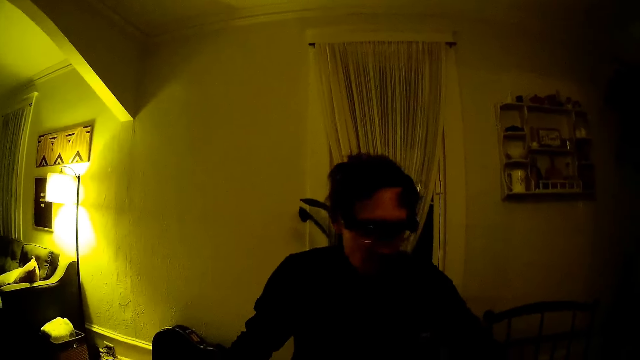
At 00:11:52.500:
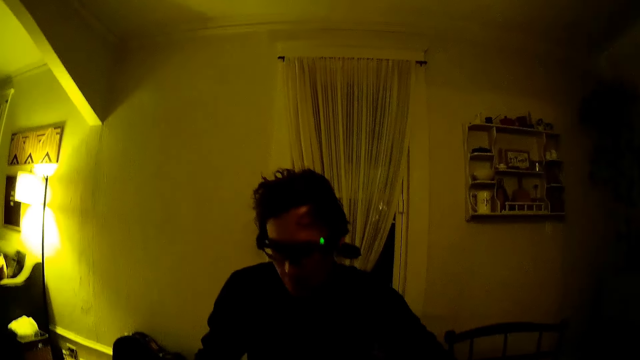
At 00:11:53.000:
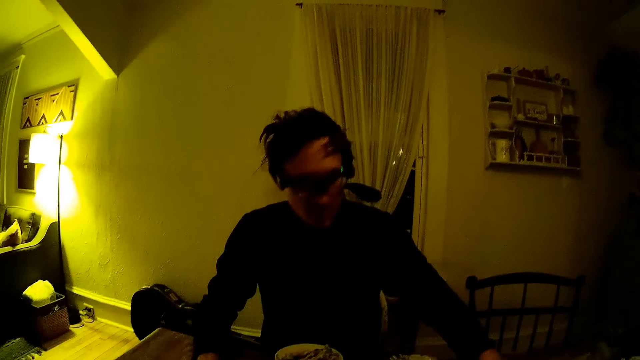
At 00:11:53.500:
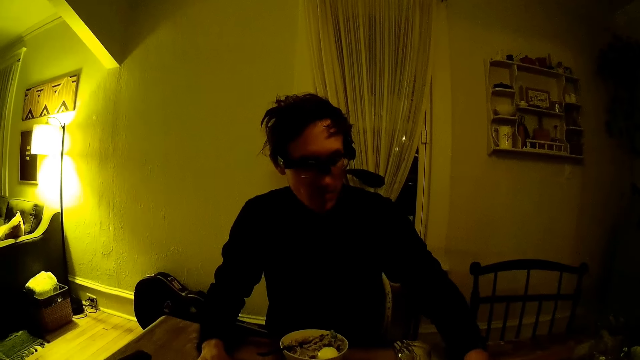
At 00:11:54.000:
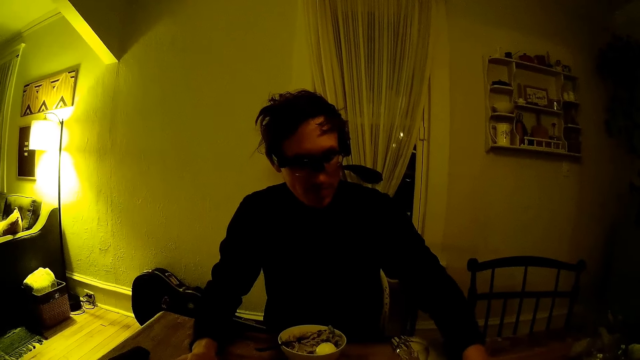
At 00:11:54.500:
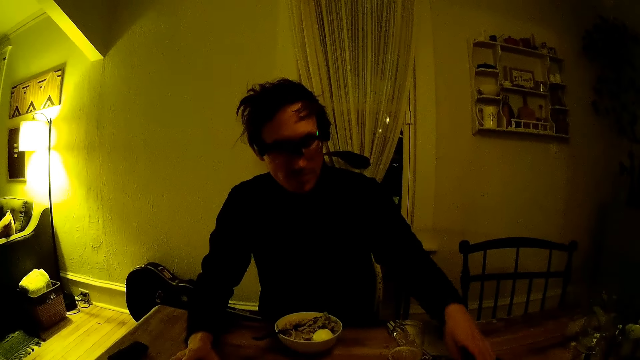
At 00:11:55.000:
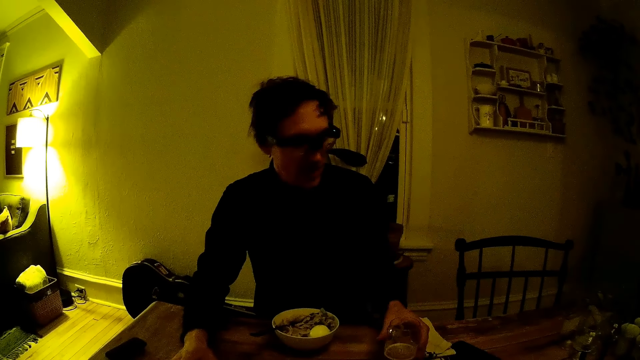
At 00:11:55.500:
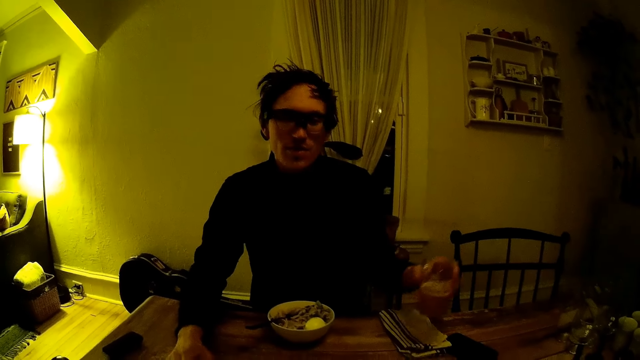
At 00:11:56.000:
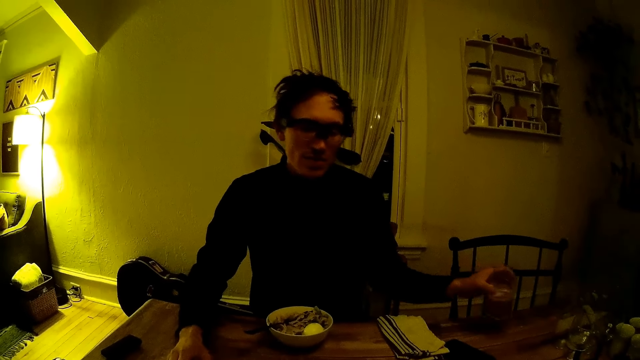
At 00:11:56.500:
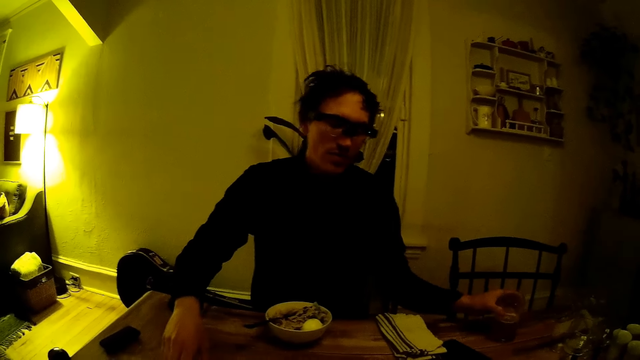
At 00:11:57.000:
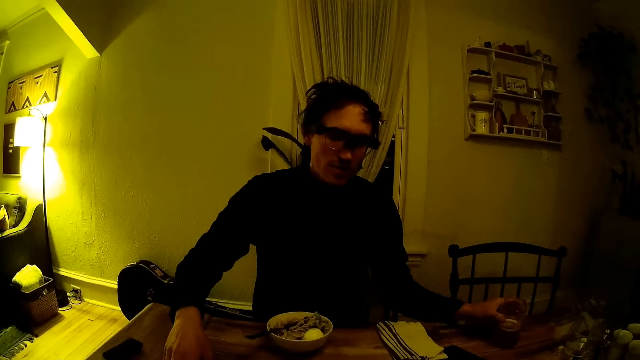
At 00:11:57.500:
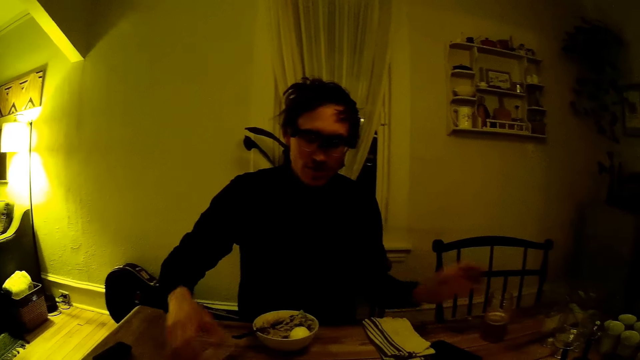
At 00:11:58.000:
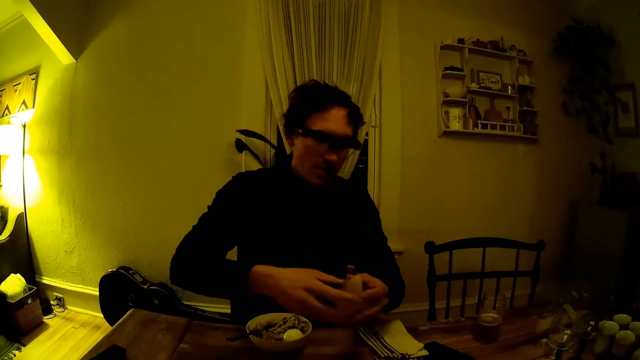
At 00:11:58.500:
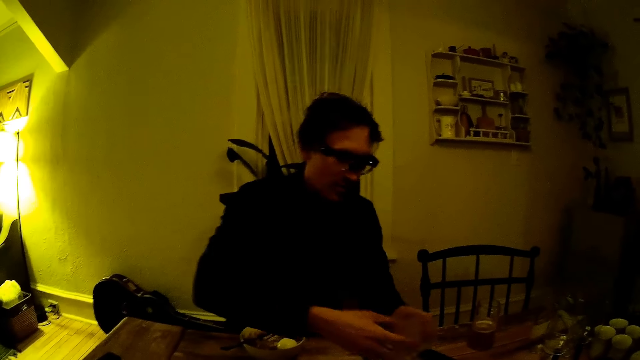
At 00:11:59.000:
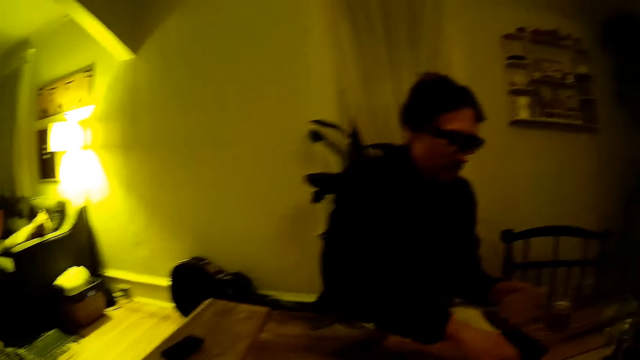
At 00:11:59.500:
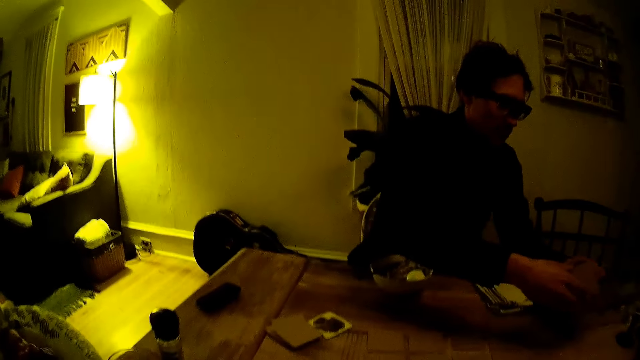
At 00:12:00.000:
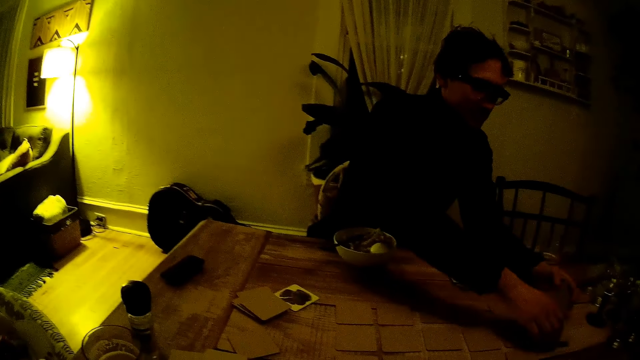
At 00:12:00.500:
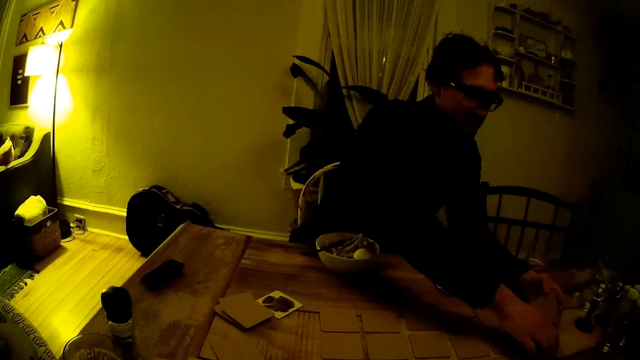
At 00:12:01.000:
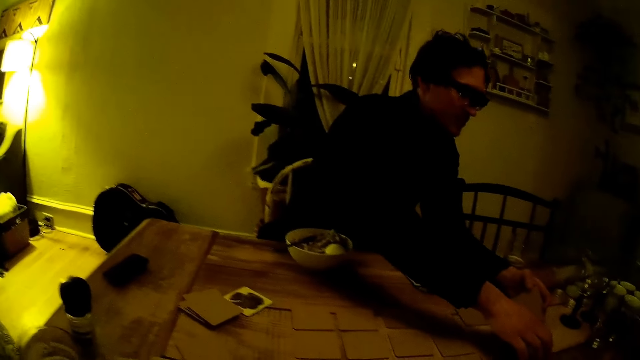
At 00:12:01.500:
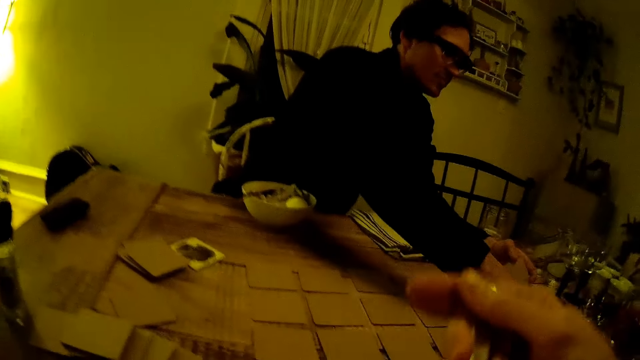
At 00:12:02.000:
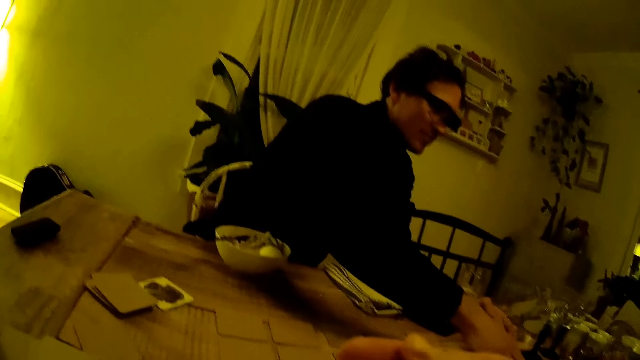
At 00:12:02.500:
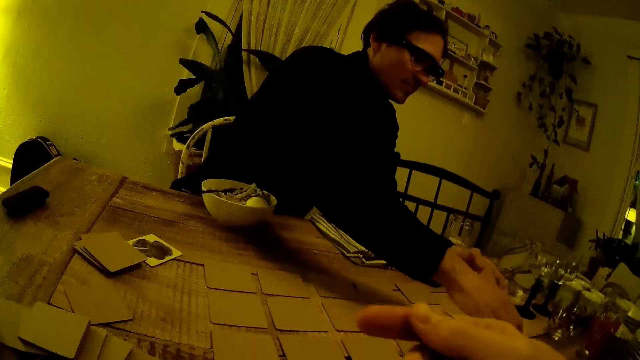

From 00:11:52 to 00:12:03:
A man arranges playing cards on the table. He picks up a cup from the table with his left hand and drops the cup on the table with his left hand. He holds the cards in both hands and places the cards on the table with his right hand. He arranges the playing cards on the table.

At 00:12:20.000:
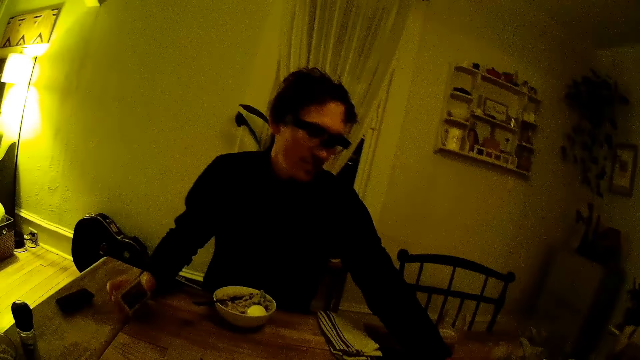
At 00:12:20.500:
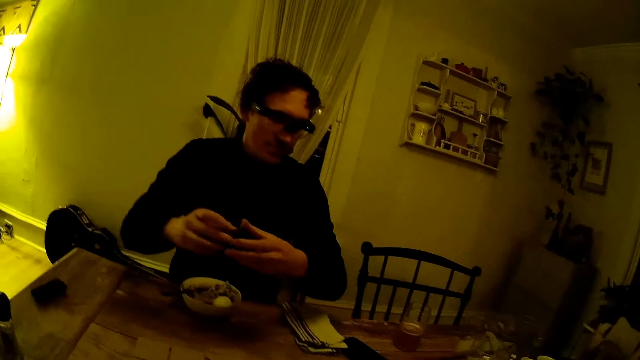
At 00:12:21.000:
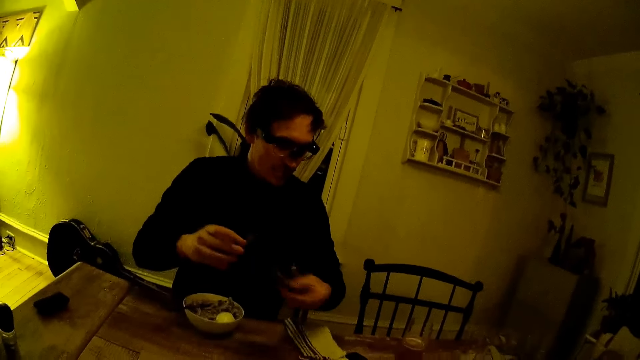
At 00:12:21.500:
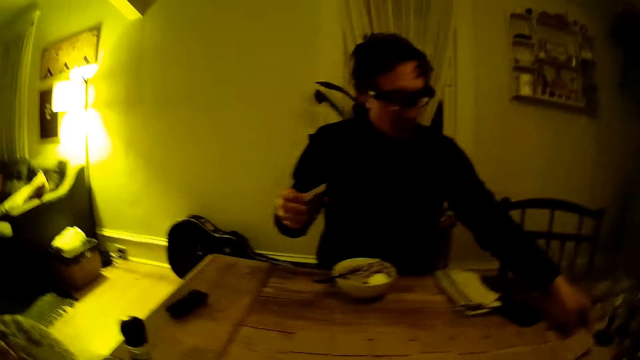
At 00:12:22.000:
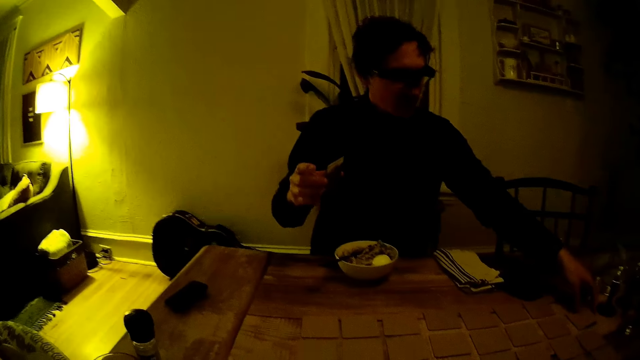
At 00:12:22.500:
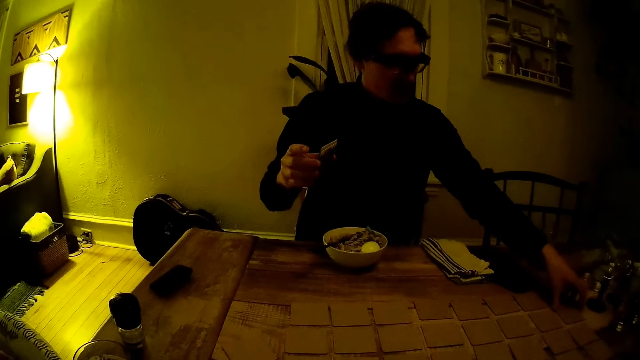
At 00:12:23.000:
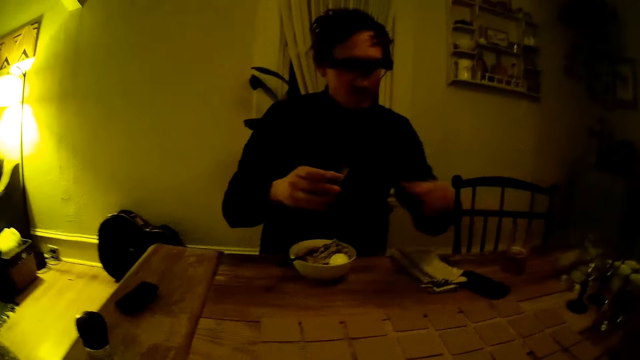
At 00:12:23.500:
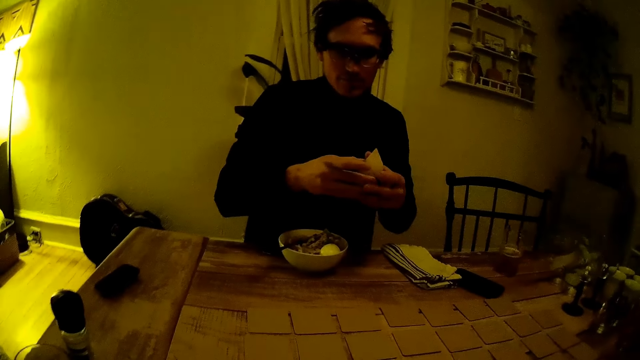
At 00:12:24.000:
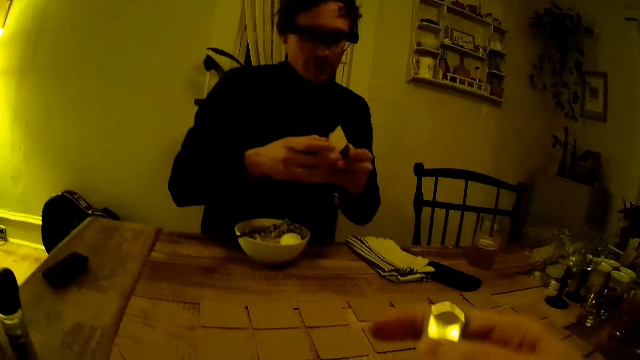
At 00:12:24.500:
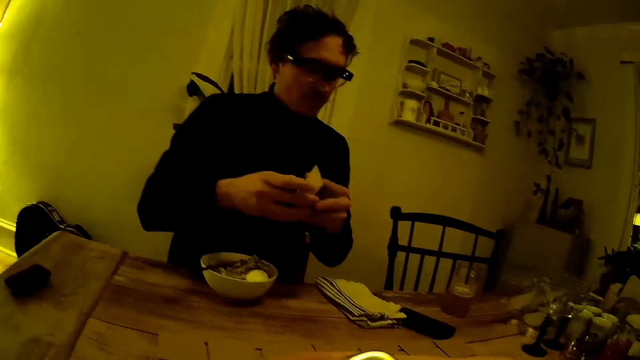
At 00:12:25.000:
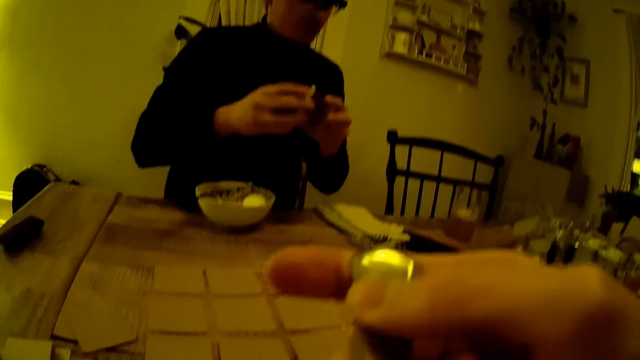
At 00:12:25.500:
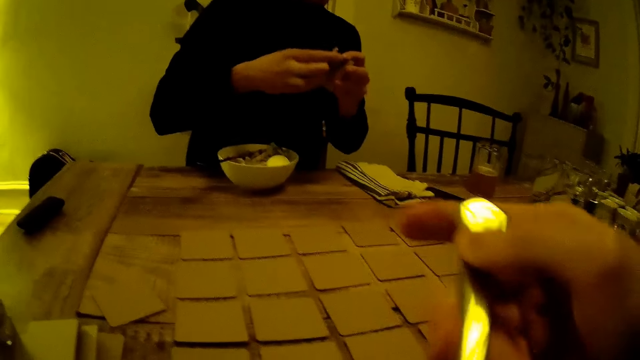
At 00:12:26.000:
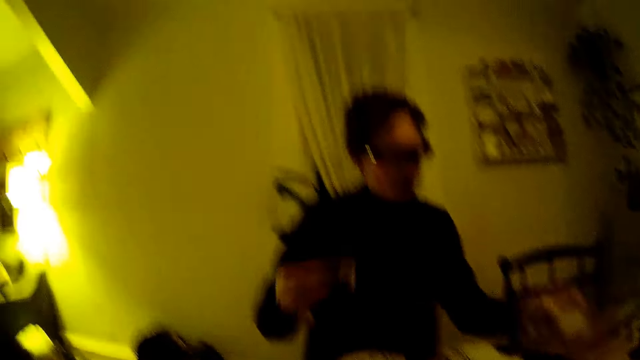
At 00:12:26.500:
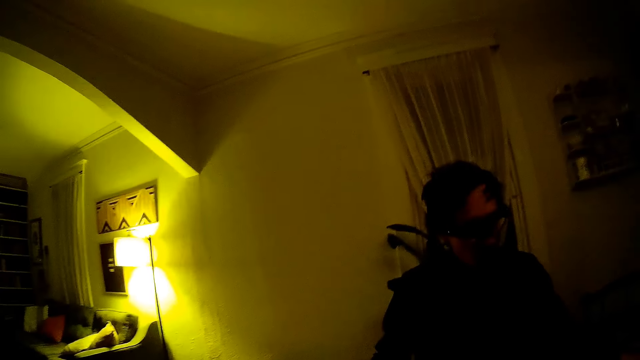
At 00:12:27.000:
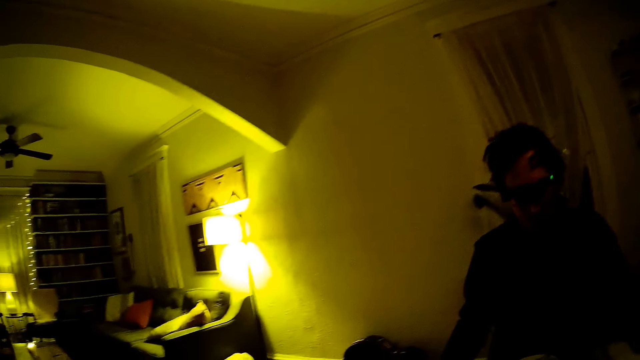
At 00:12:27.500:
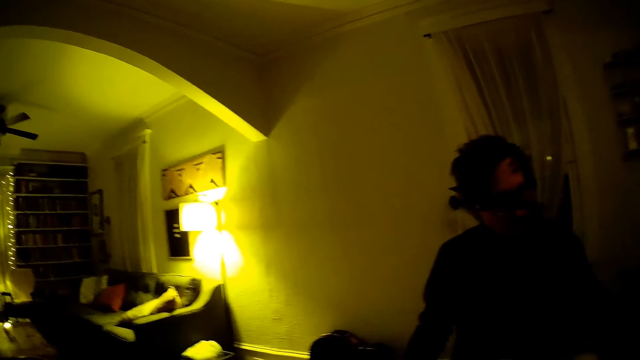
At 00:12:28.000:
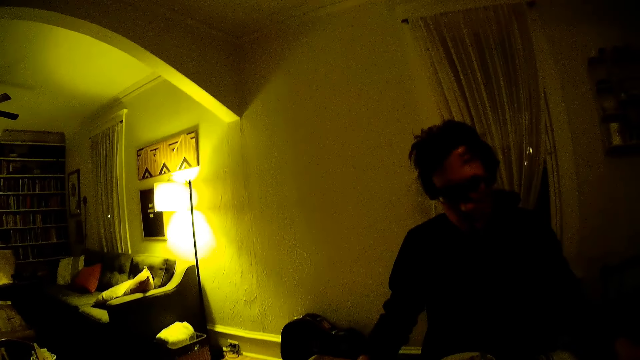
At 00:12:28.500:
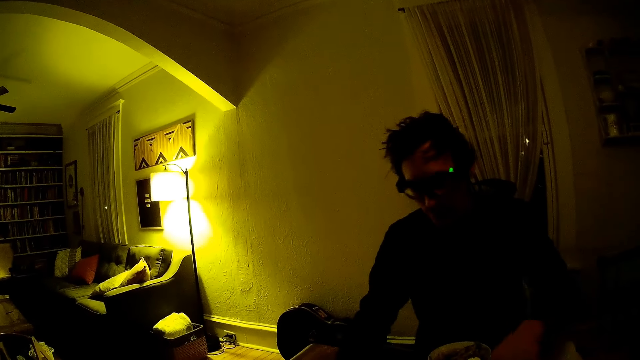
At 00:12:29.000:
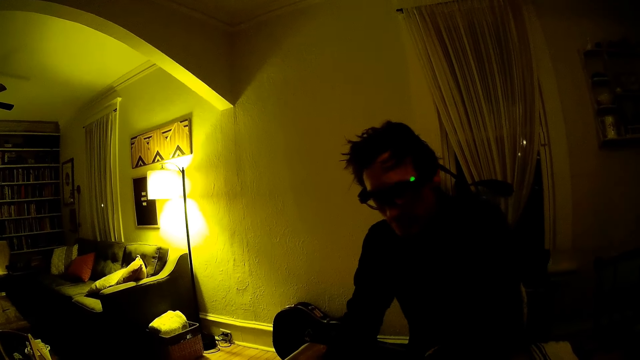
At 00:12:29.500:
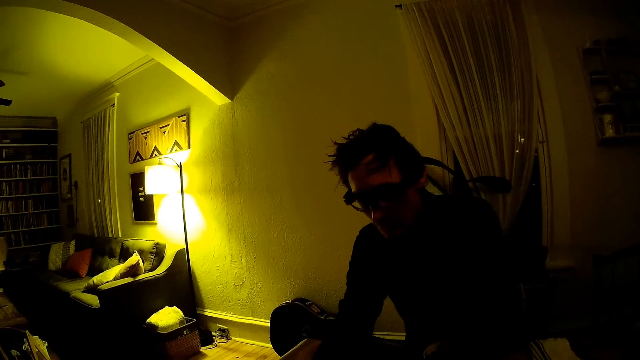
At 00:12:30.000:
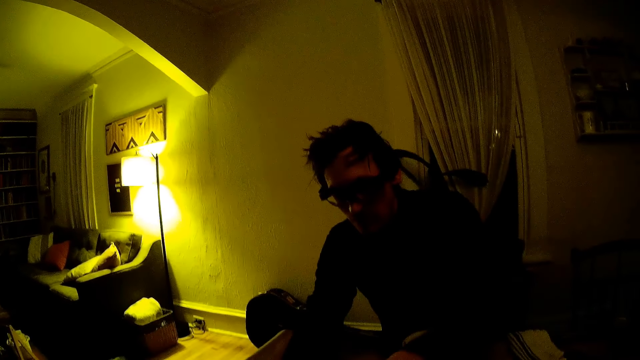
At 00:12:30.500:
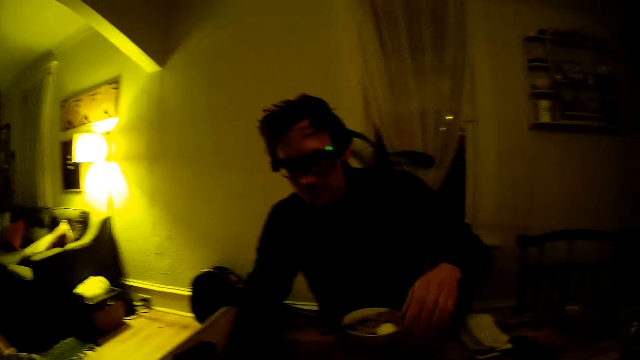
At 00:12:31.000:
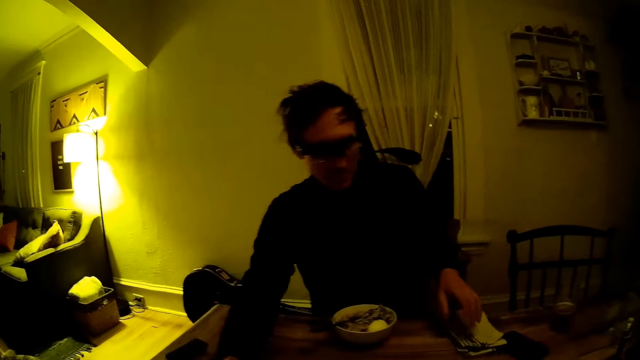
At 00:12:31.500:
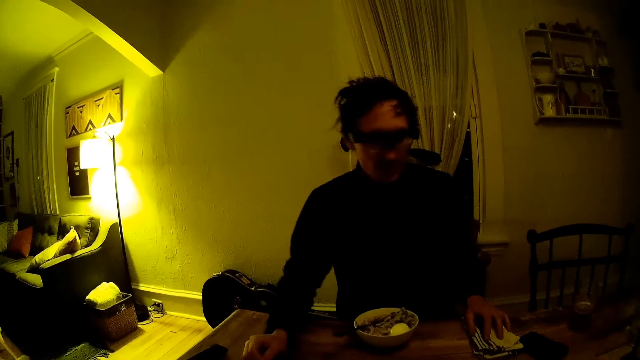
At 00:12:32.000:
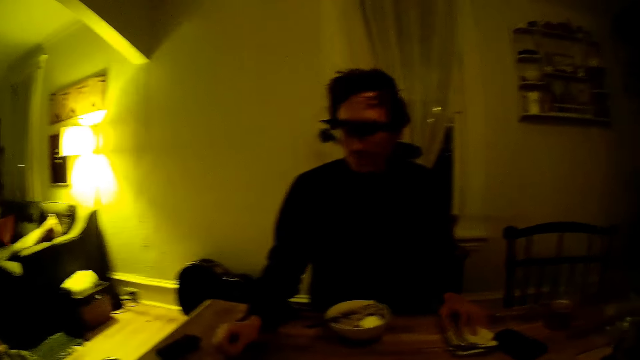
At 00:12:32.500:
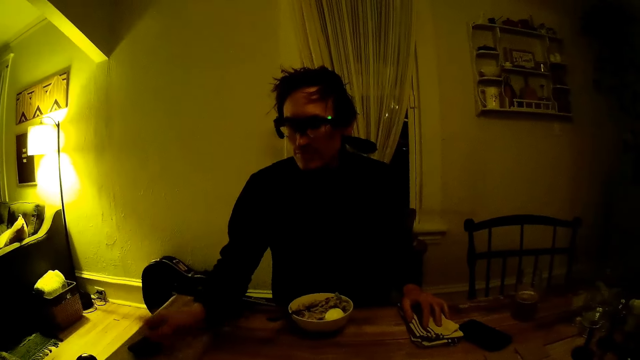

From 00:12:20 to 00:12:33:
A man drops a card on the table with his left hand. He holds the cards in both hands. The camera wearer holds a spoon on the table with the right hand. The man arranges the playing cards on the table. He places his left hand on the table. He places both hands on the table.
